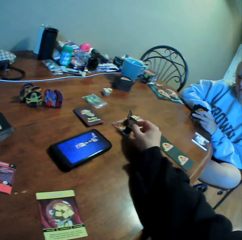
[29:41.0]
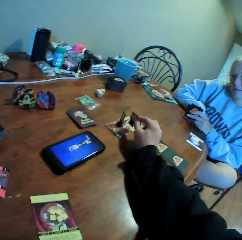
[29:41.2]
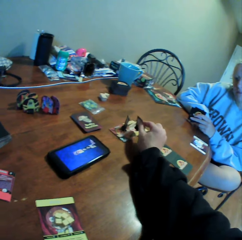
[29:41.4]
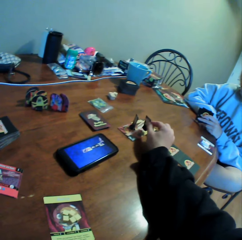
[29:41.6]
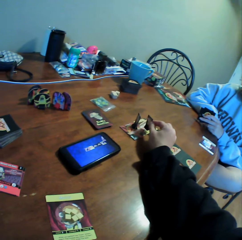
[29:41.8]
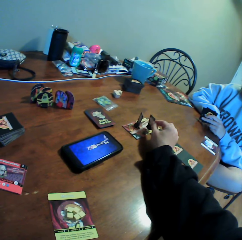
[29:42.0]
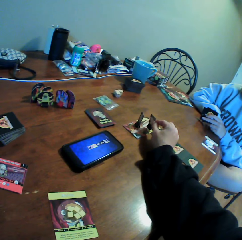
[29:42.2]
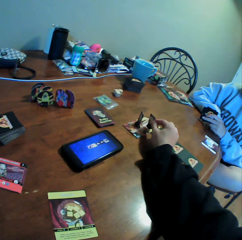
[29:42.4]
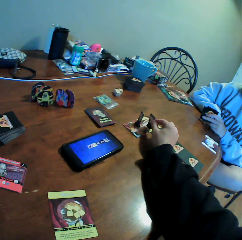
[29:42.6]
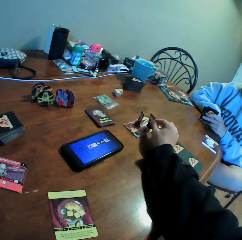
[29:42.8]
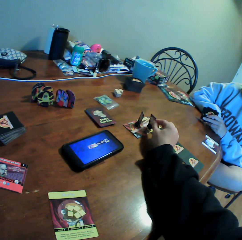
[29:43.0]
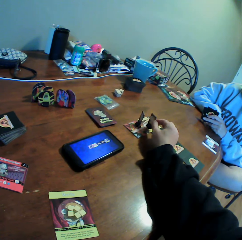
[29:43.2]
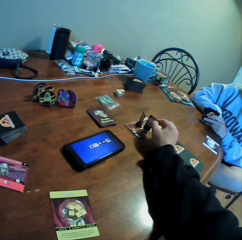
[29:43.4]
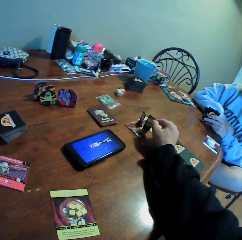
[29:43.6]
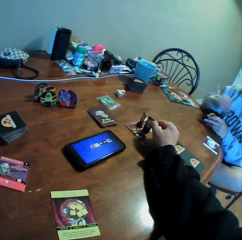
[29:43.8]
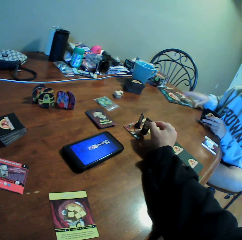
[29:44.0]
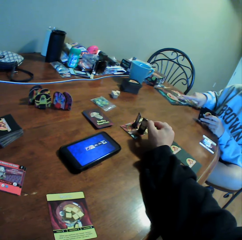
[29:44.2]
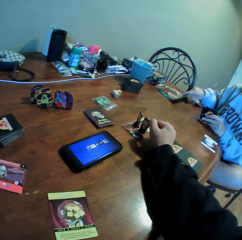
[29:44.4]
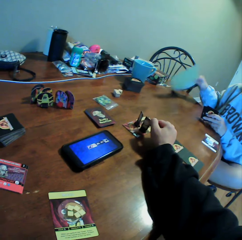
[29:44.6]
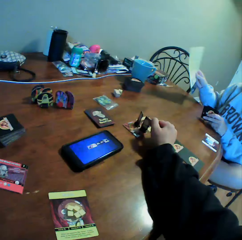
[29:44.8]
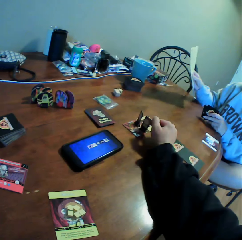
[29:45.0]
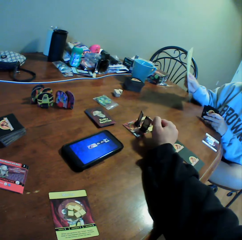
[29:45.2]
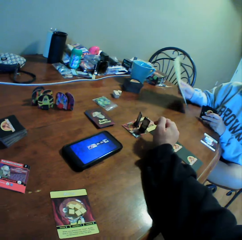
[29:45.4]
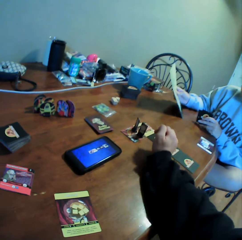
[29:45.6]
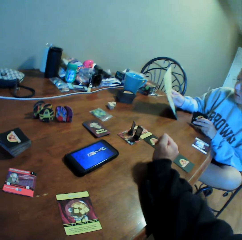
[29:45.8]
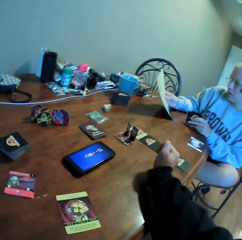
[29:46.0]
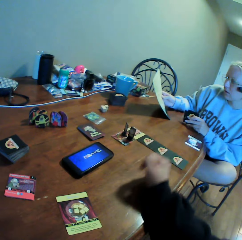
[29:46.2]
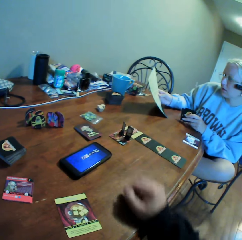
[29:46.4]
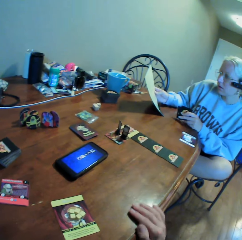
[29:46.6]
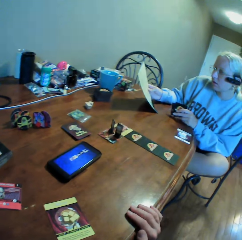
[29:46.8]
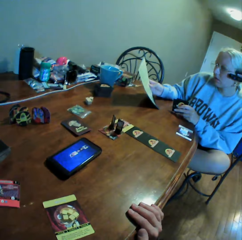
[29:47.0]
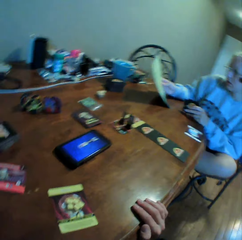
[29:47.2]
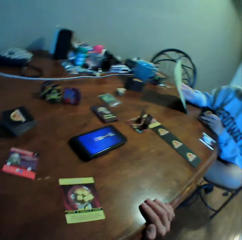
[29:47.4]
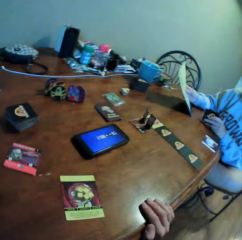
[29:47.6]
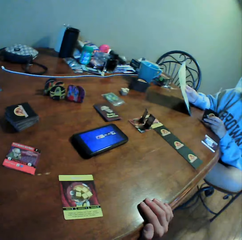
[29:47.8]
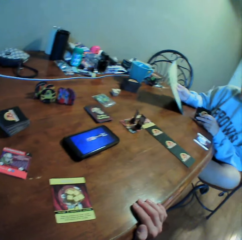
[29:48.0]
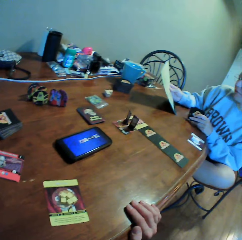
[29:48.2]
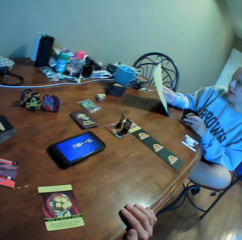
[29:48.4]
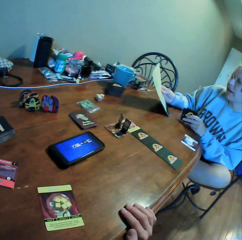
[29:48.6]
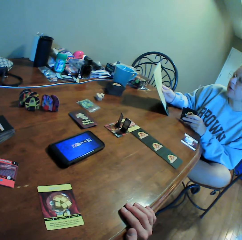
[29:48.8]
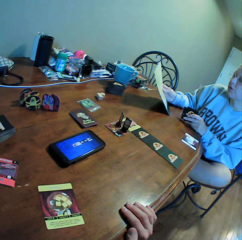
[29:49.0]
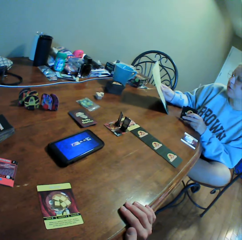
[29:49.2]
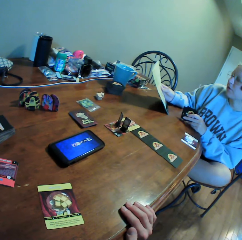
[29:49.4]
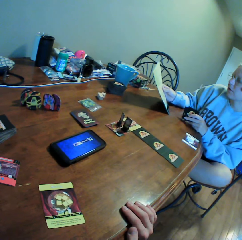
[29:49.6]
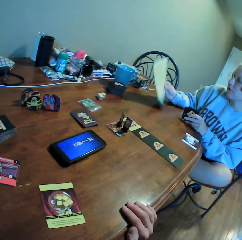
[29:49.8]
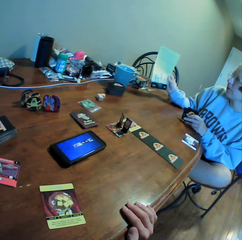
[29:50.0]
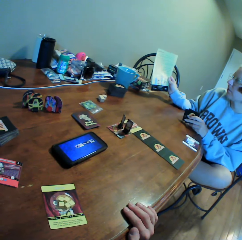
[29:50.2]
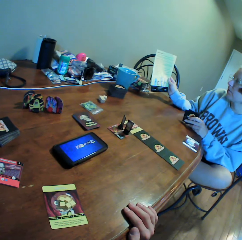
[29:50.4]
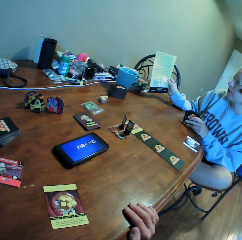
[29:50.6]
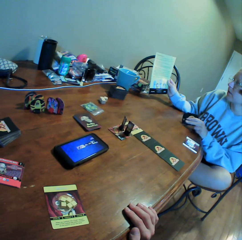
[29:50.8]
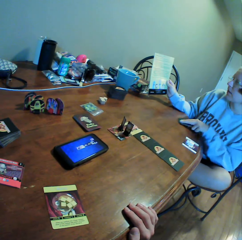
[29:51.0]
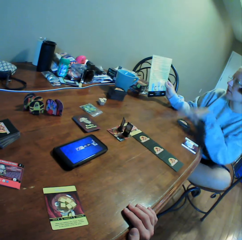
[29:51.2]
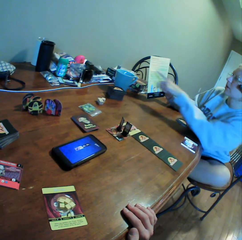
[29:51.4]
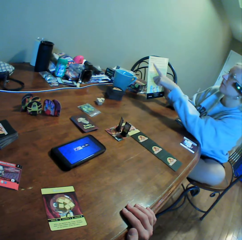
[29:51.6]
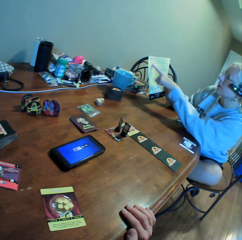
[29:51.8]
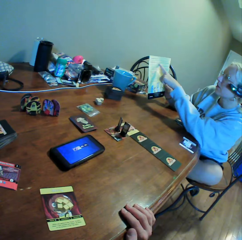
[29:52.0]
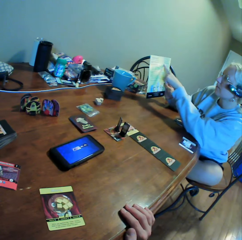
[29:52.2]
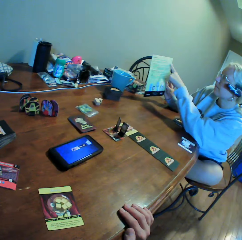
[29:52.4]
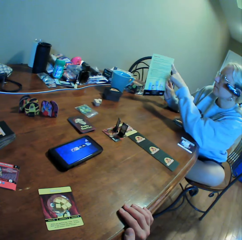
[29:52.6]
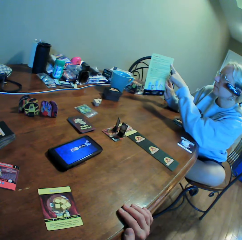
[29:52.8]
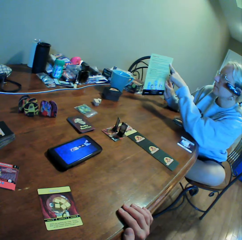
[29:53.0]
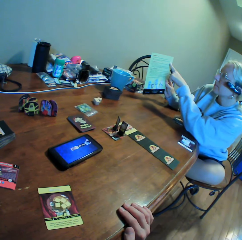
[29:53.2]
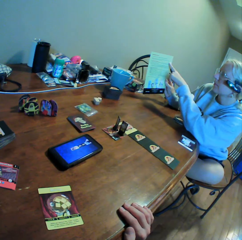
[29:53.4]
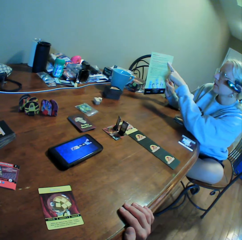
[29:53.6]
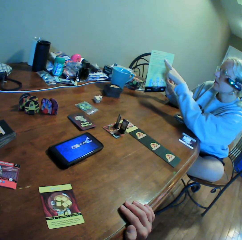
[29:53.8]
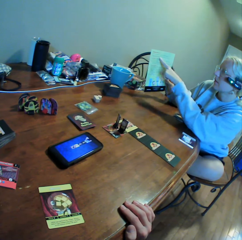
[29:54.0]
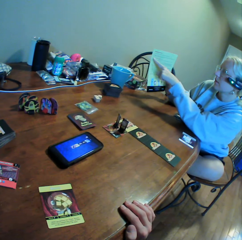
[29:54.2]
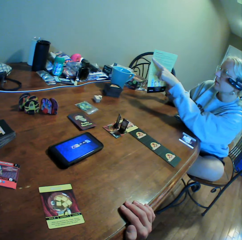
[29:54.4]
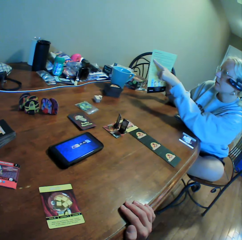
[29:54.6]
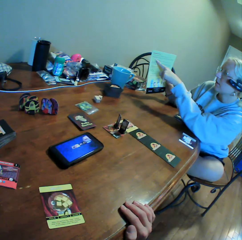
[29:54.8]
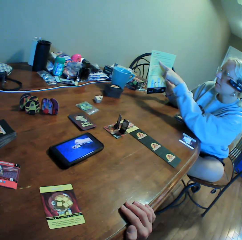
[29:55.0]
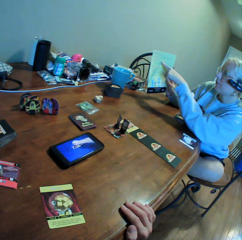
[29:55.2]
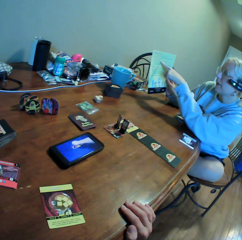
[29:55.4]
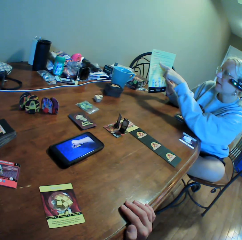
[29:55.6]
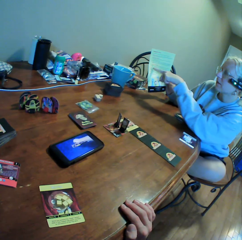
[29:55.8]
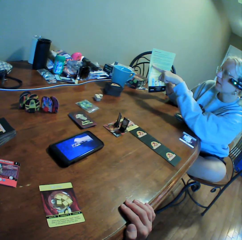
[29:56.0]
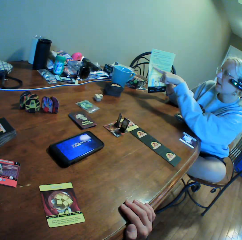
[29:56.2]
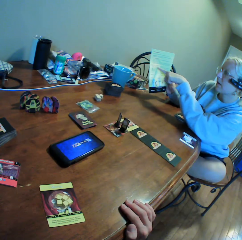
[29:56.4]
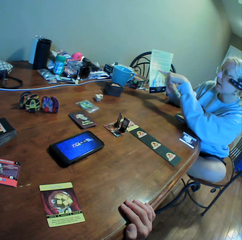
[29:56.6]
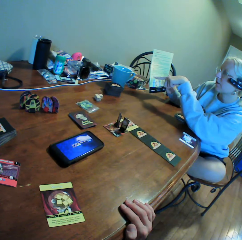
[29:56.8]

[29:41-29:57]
The camera wearer moves something on the cards. He holds a card with his right hand. A woman picks up a booklet on the table. The camera wearer puts something on the cards. The woman looks at the booklet. The camera wearer moves his hand. The woman holds the booklet with her right hand. The camera wearer looks around. The woman shows the camera wearer the booklet, puts cards on the table and uses gestures. The woman points at something on the booklet with her finger.

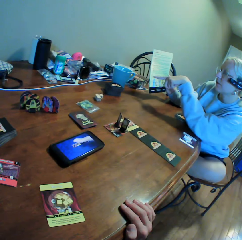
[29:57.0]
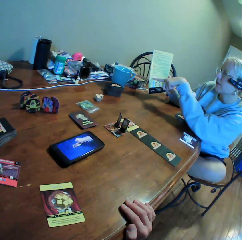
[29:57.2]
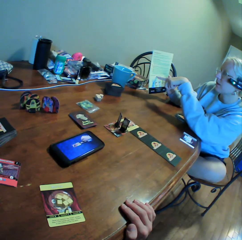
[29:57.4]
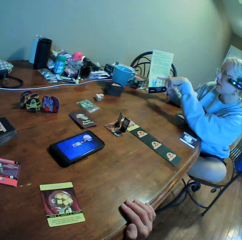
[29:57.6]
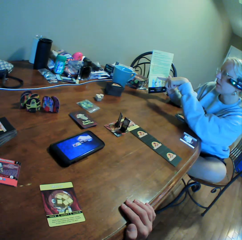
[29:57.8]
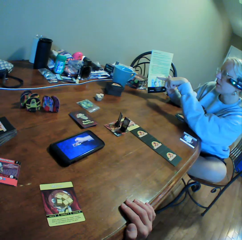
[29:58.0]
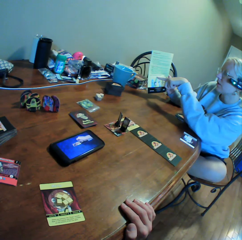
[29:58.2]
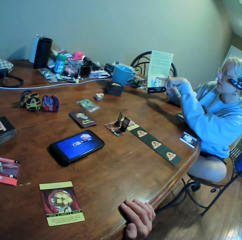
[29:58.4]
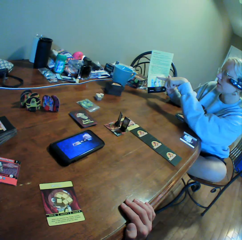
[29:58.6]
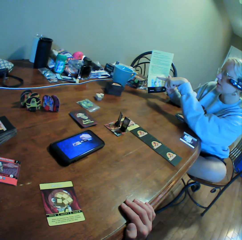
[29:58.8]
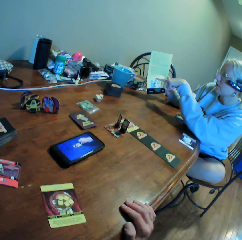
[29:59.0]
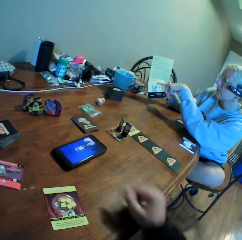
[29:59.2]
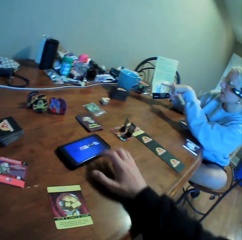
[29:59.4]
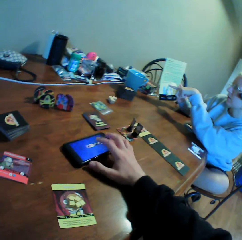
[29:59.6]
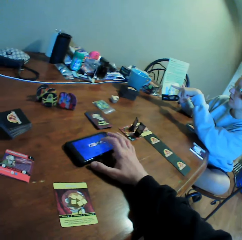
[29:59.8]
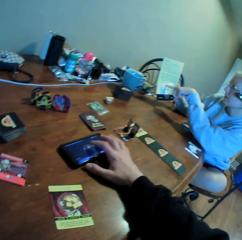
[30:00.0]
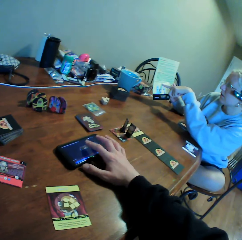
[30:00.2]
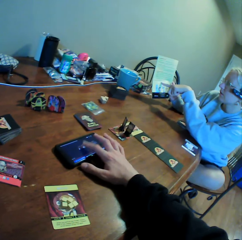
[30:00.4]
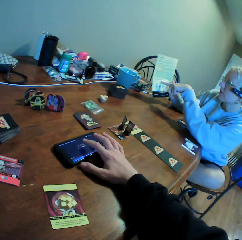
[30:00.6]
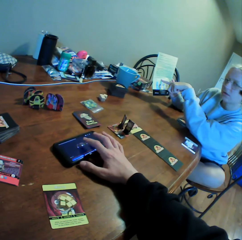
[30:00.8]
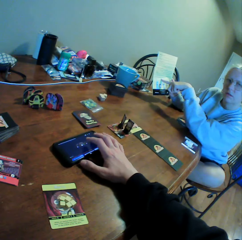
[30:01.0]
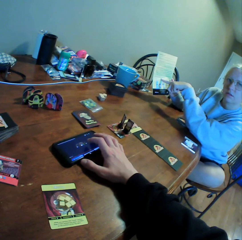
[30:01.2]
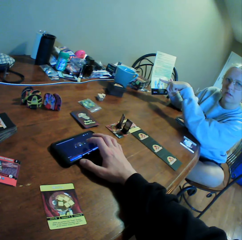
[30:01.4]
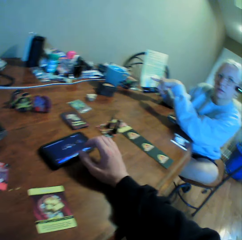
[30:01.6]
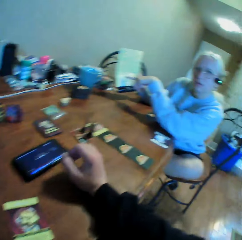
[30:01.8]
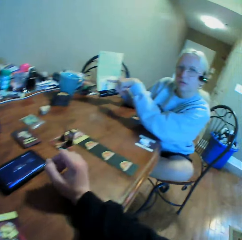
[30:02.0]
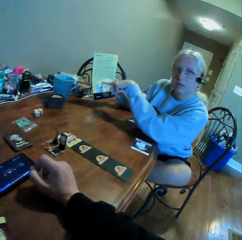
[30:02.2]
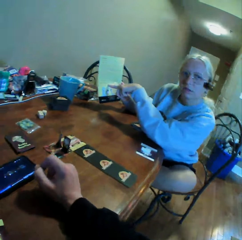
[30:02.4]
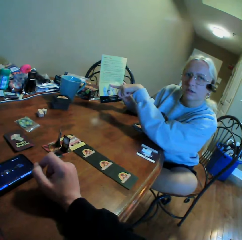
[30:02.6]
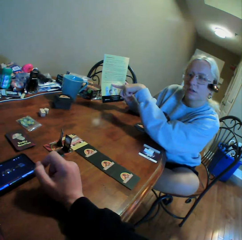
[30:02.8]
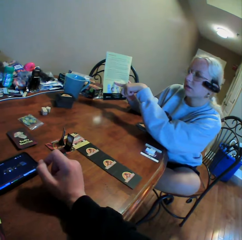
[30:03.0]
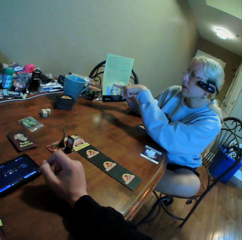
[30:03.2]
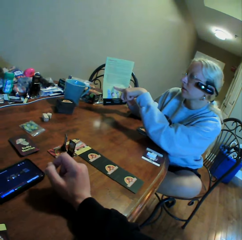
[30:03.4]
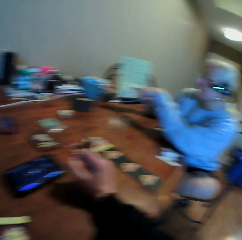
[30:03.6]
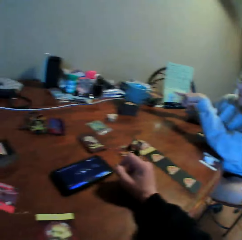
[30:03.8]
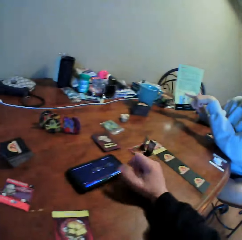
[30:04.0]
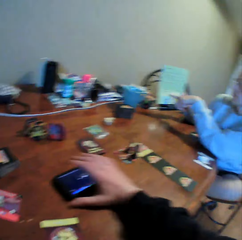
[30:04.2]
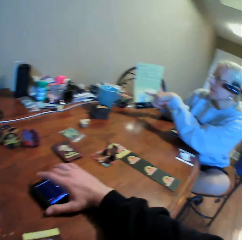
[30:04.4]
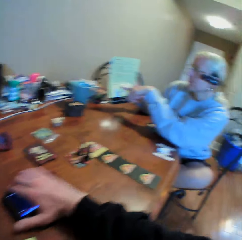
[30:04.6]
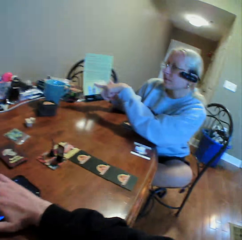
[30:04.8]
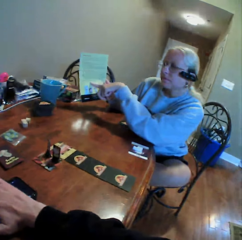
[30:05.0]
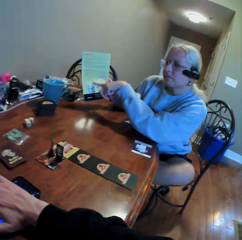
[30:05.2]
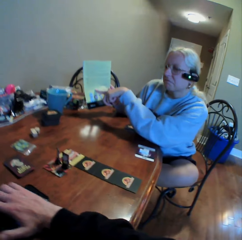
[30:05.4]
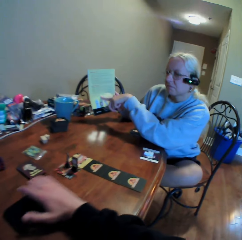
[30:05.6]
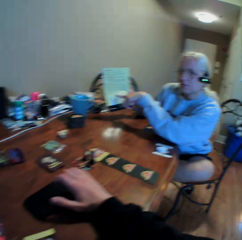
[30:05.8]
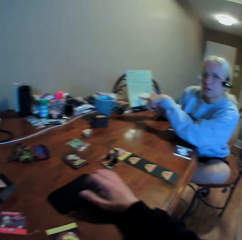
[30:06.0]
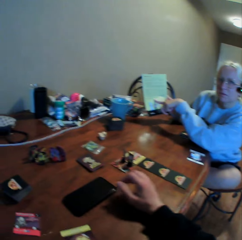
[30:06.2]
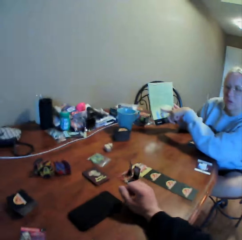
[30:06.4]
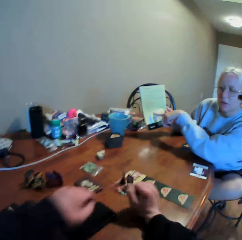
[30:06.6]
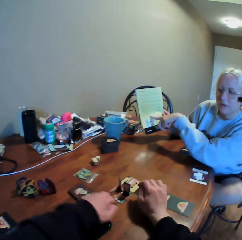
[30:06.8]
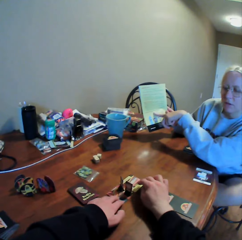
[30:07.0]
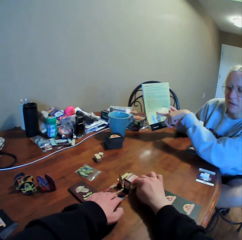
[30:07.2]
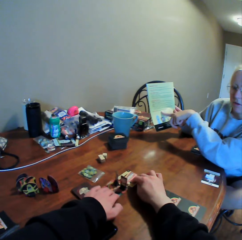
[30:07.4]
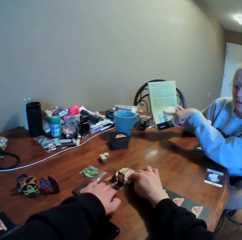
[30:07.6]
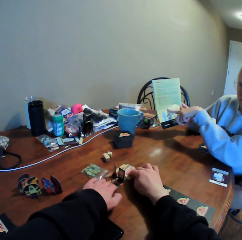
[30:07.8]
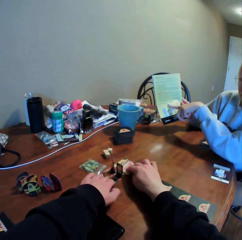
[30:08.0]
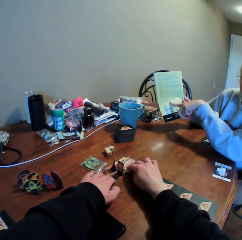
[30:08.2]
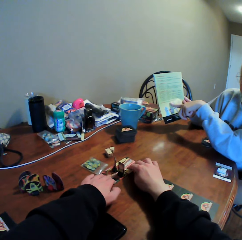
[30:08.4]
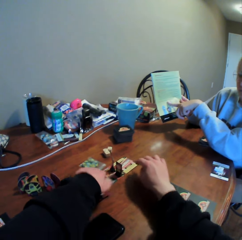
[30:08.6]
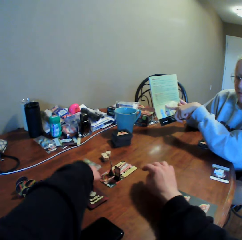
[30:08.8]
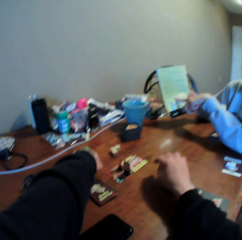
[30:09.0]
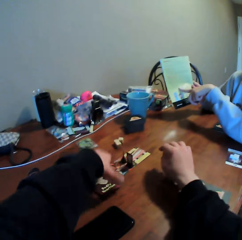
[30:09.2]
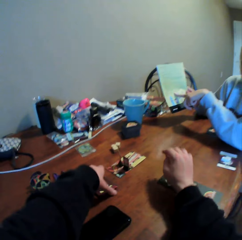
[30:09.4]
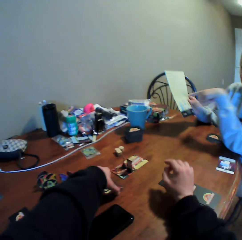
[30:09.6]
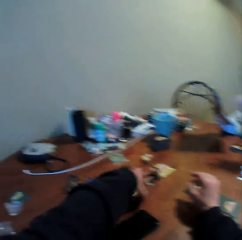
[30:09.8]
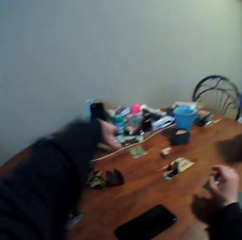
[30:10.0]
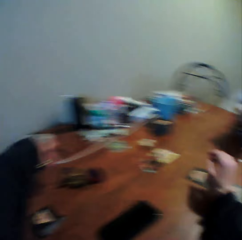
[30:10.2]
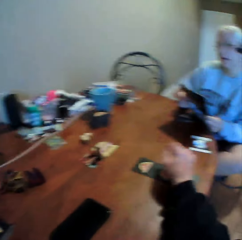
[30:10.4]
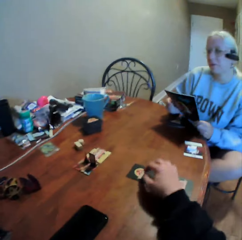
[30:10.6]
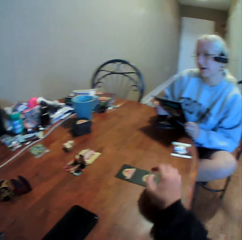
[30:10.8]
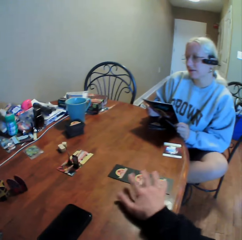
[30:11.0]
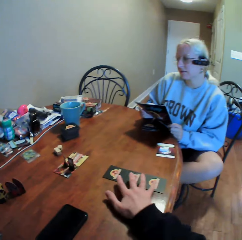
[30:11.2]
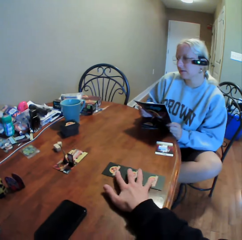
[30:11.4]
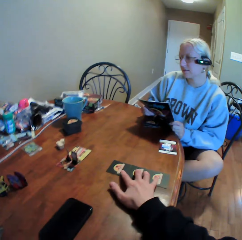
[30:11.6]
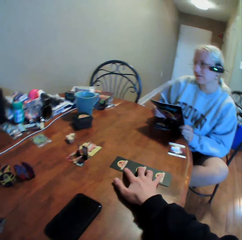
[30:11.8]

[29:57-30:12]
The camera wearer operates a mobile phone. He touches the phone with his finger. A woman looks at the camera wearer. The camera wearer looks around. The woman points at something with her finger. The woman looks at a booklet. The camera wearer presses the mobile phone button. He moves the phone on the table. He looks around. The woman looks around. The camera wearer moves cards on the table. He moves a zipper bag on the table. The woman points at something on the booklet. The camera wearer picks up the cards on the table. He puts the cards on the table. The woman looks at the booklet. The camera wearer moves his hand. He moves the cards on the table.
